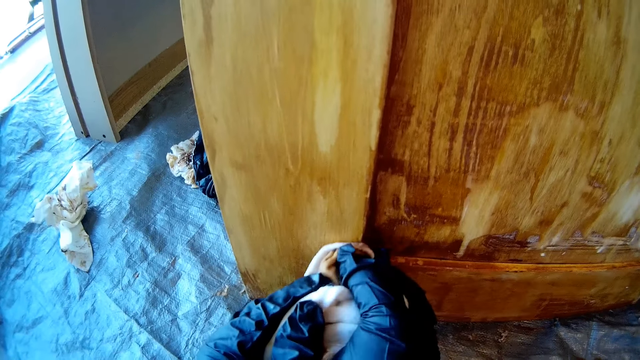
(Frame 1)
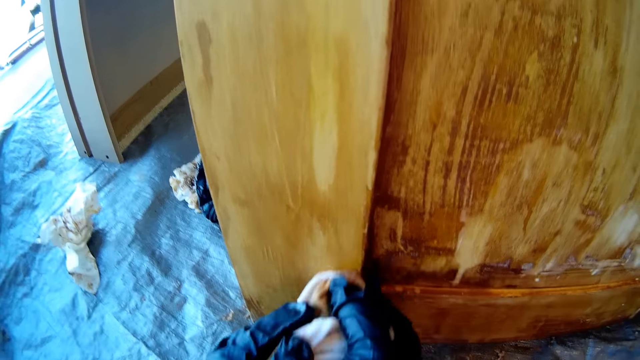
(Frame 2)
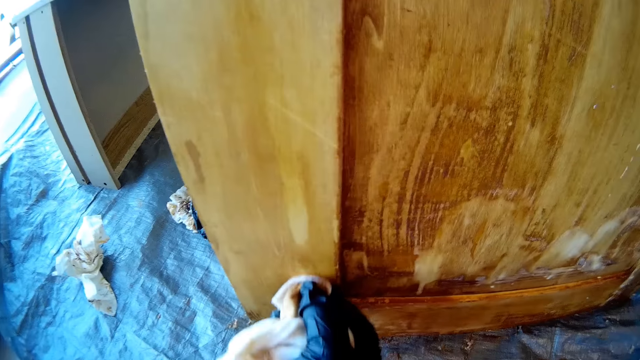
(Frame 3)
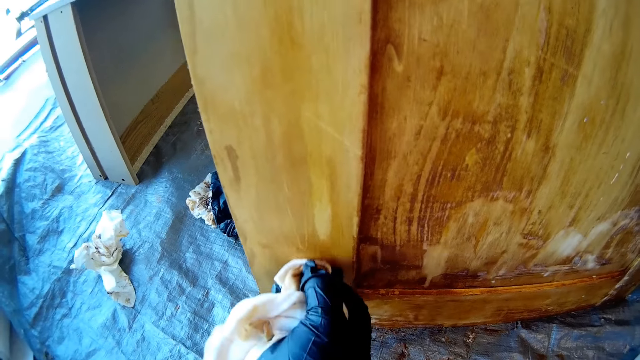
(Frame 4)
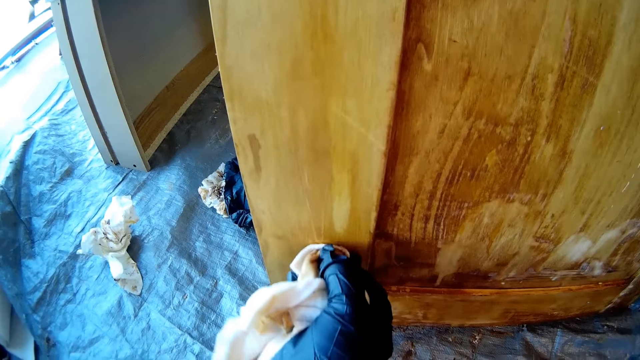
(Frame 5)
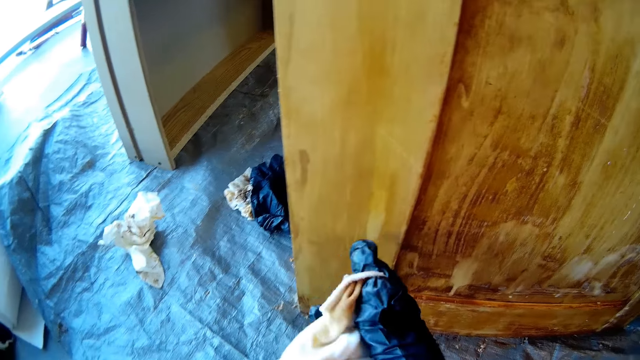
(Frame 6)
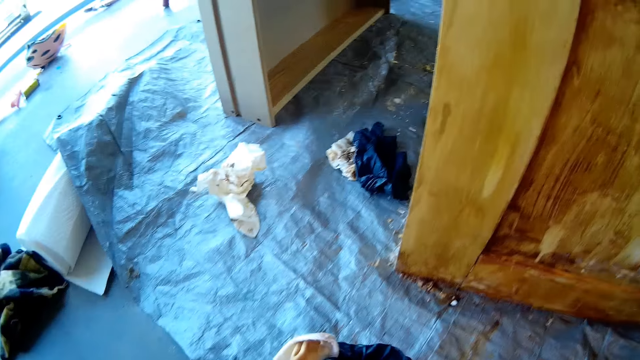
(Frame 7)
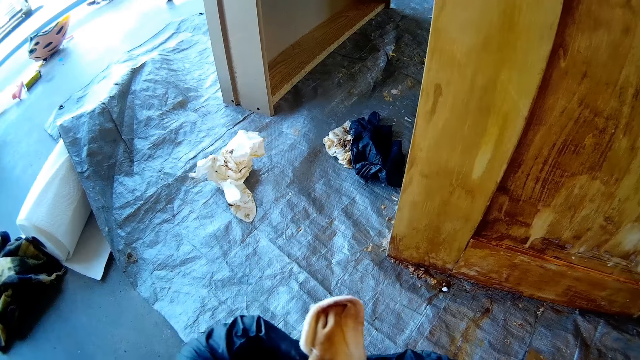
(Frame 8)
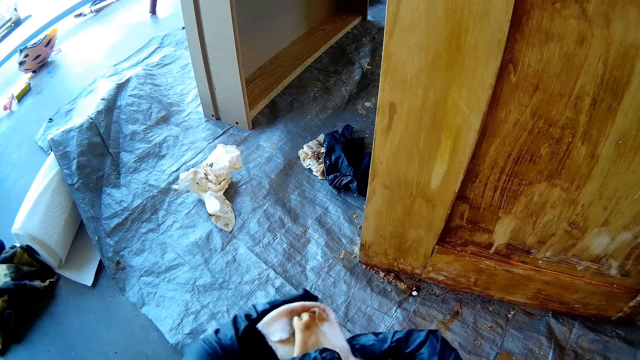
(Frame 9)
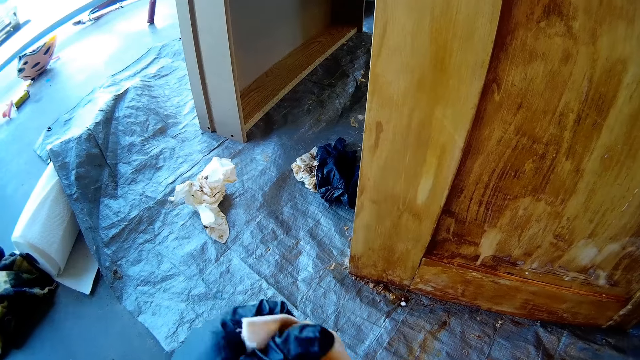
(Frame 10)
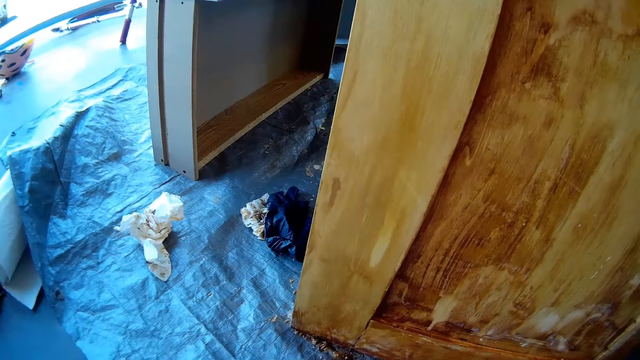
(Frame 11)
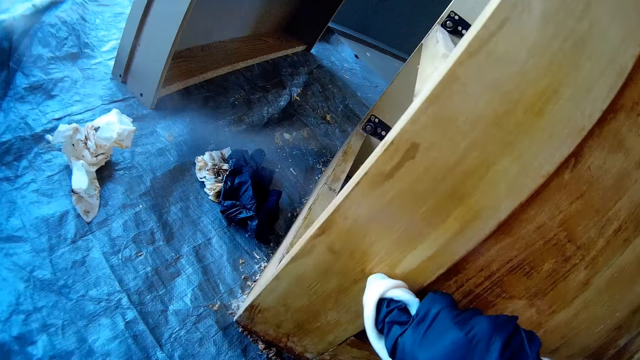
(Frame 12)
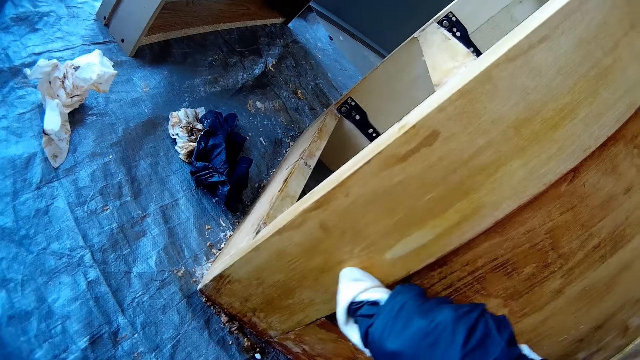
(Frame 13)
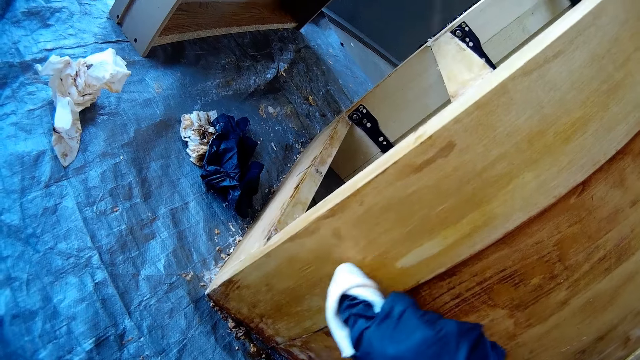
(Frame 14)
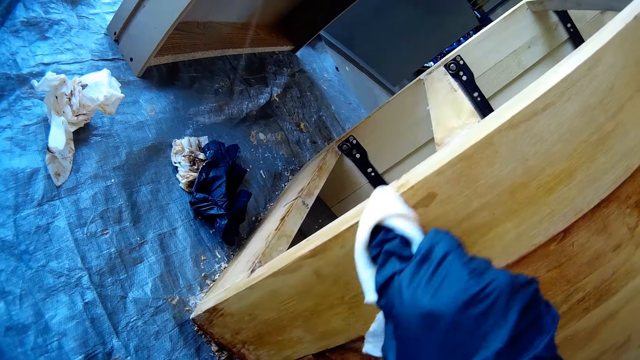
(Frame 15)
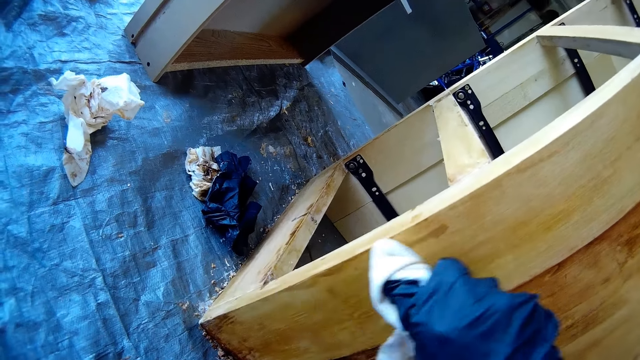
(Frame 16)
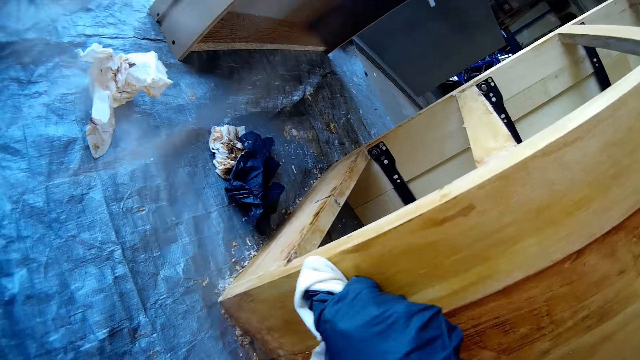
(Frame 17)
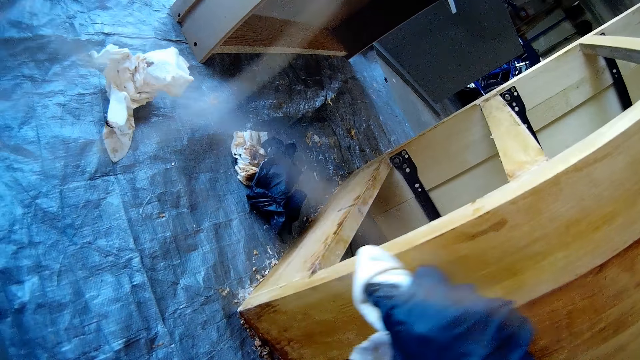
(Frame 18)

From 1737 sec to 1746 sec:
The camera wearer swings the right hand. They hold the hand towel with both hands. They swing the right hand. They remove paint from the cupboard using the hand towel.

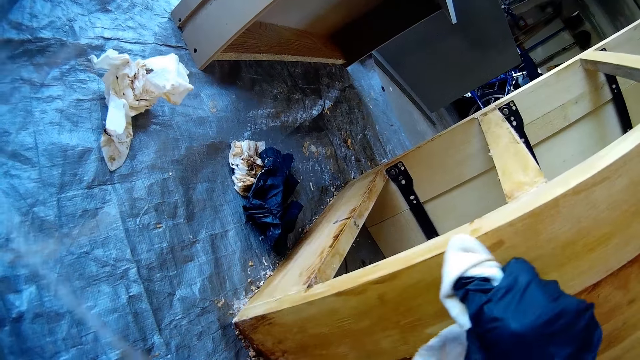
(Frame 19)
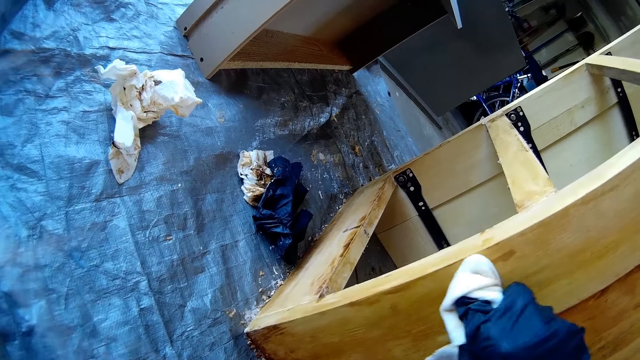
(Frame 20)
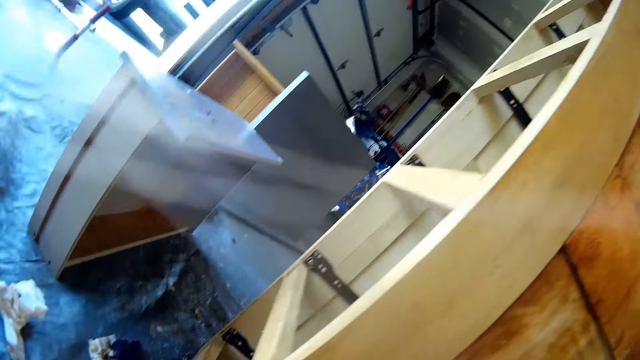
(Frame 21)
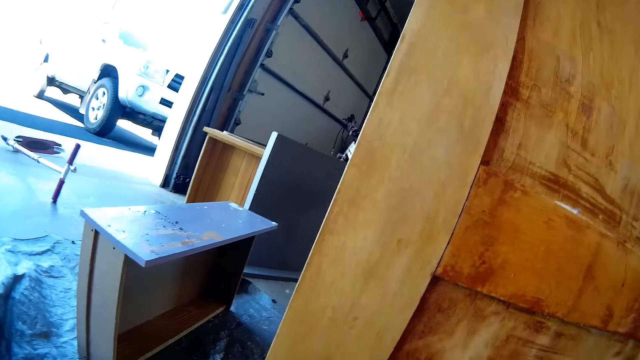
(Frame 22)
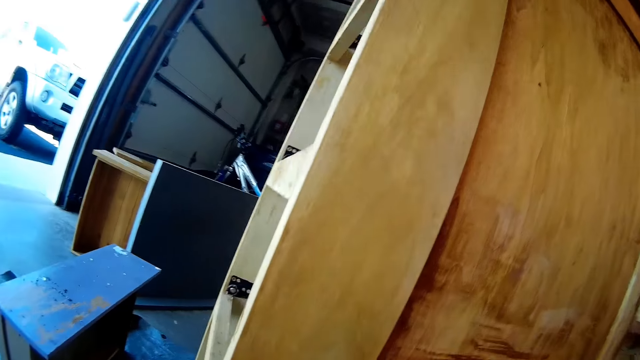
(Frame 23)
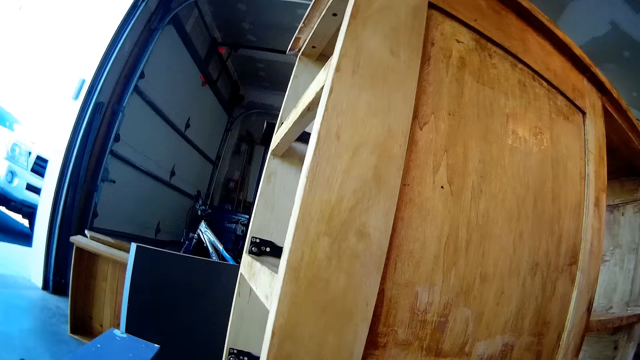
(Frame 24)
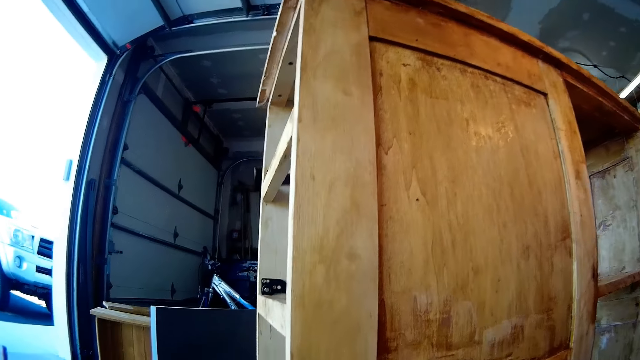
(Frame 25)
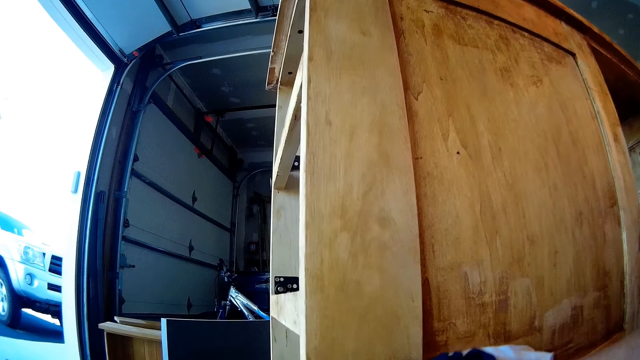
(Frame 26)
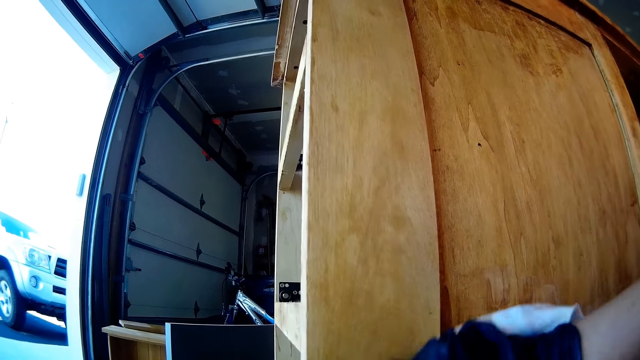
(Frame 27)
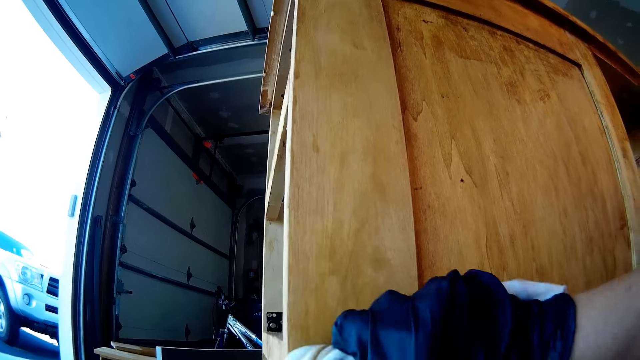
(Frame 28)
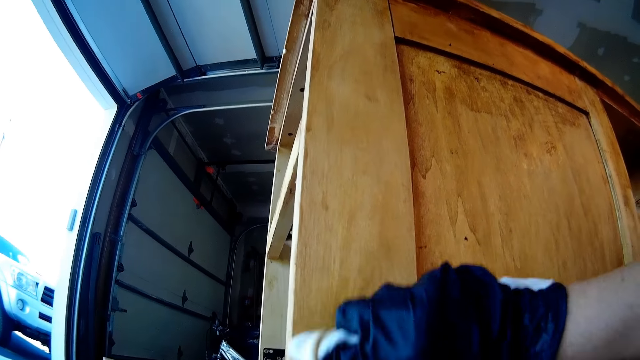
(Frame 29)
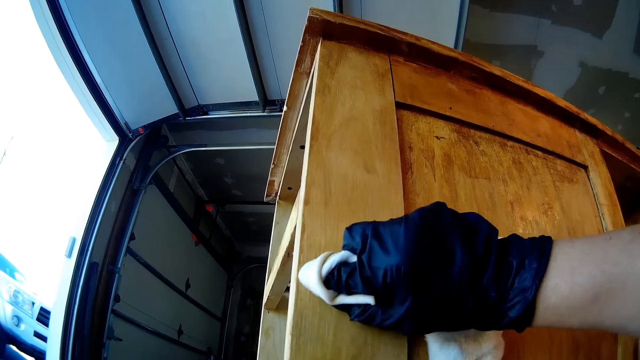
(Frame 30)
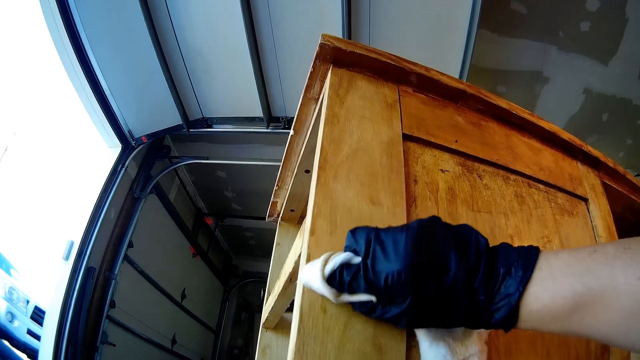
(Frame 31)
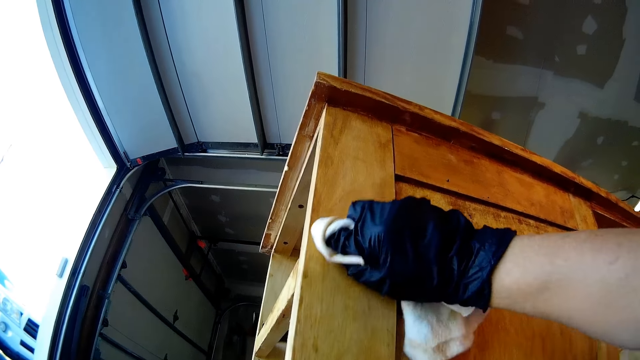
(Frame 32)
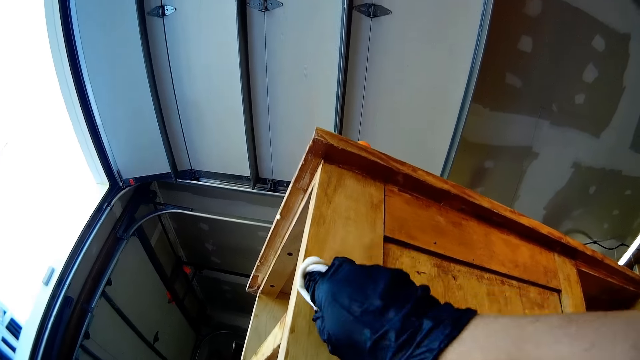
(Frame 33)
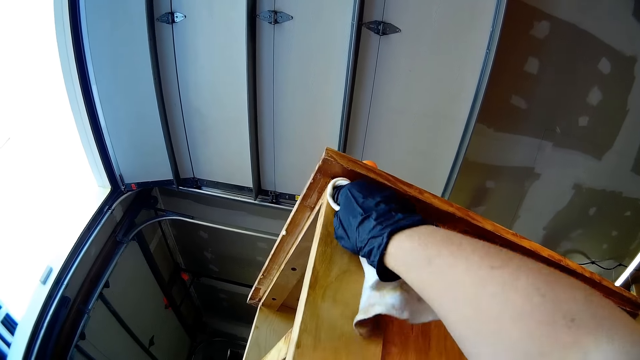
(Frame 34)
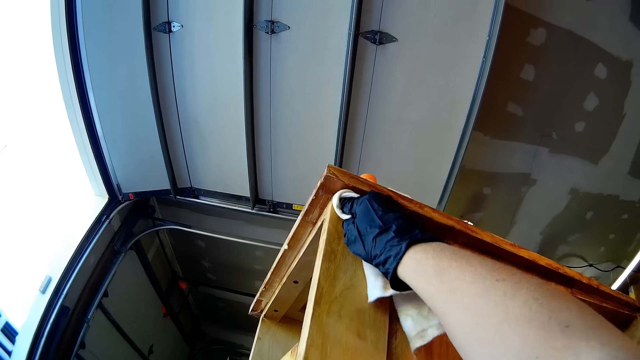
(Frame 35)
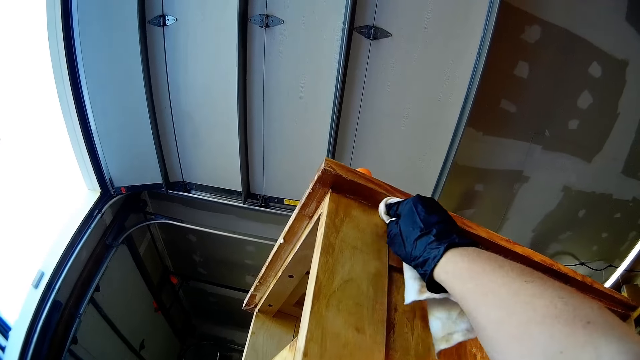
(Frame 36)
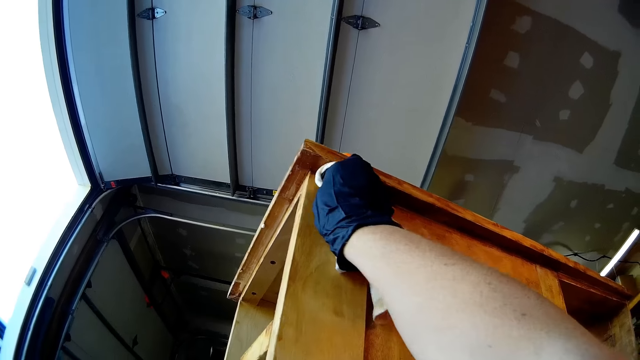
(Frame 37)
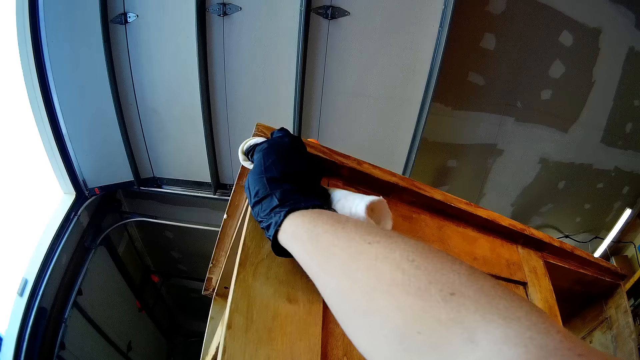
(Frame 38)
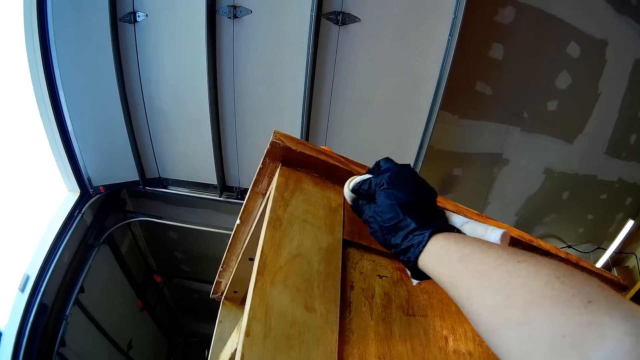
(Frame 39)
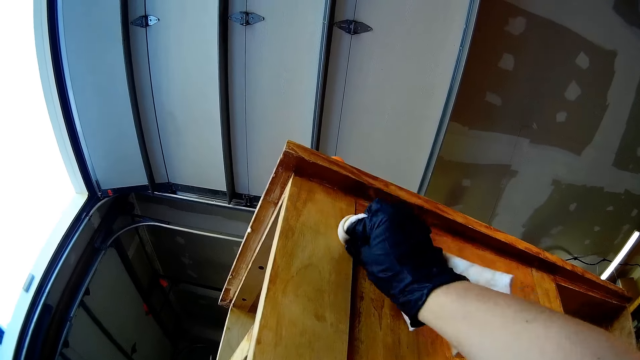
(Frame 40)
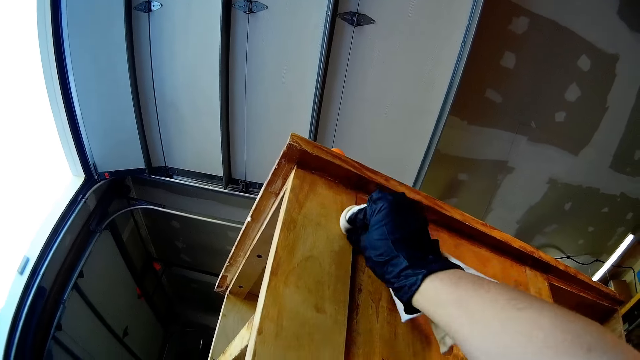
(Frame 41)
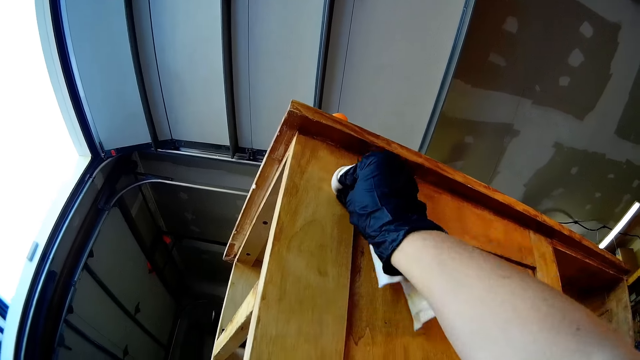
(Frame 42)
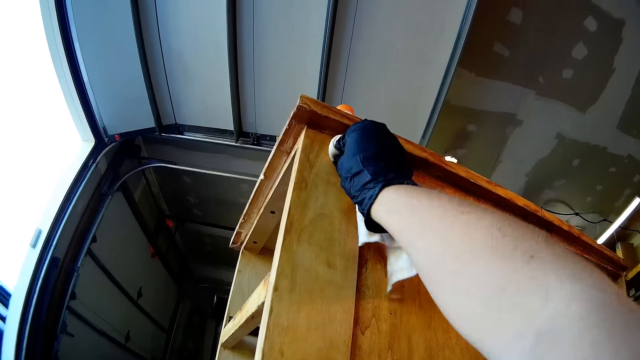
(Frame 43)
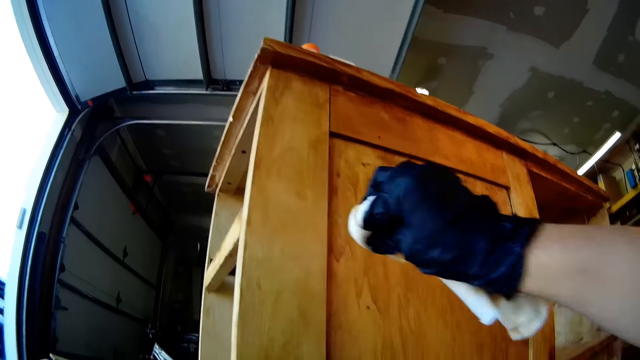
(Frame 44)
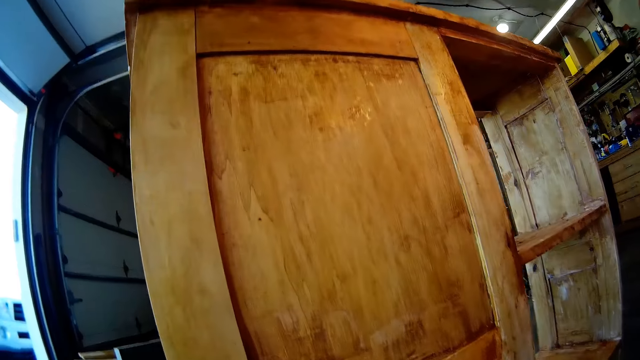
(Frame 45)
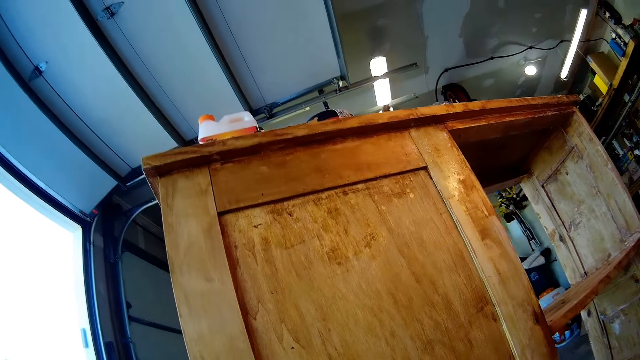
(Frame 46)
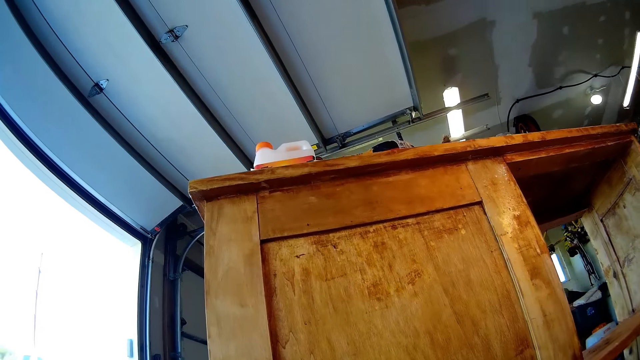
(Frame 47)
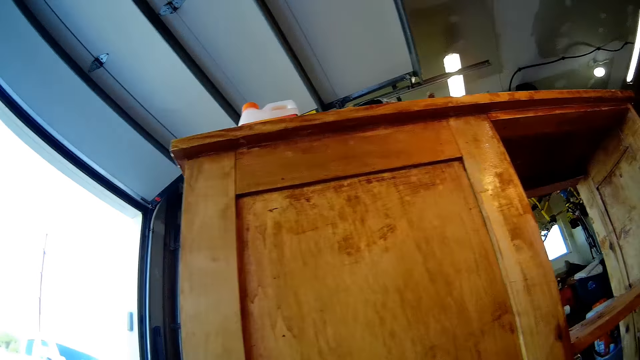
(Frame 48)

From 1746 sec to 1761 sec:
The camera wearer stares at the cupboard. They remove paint from the cupboard using a hand towel. They swing the right hand.
